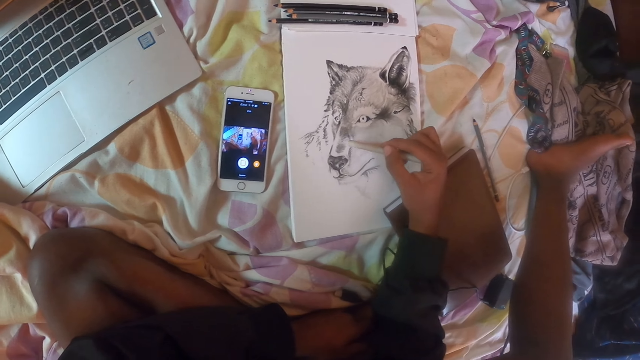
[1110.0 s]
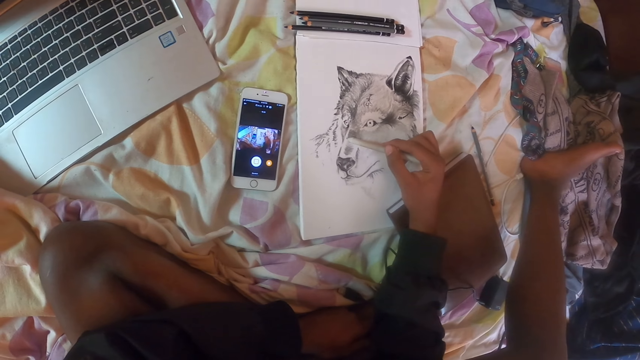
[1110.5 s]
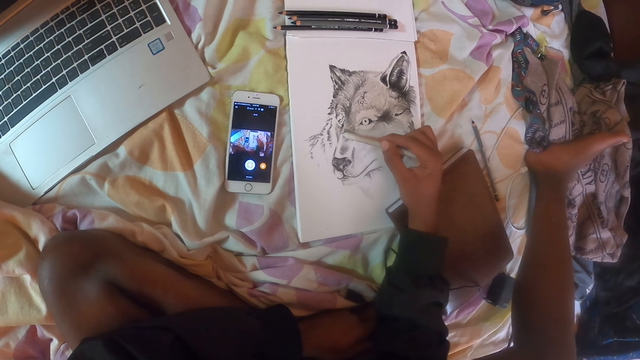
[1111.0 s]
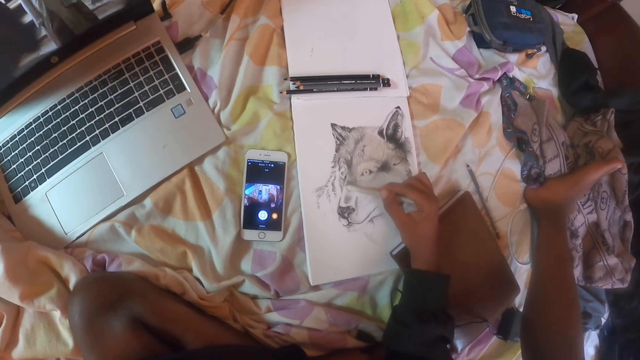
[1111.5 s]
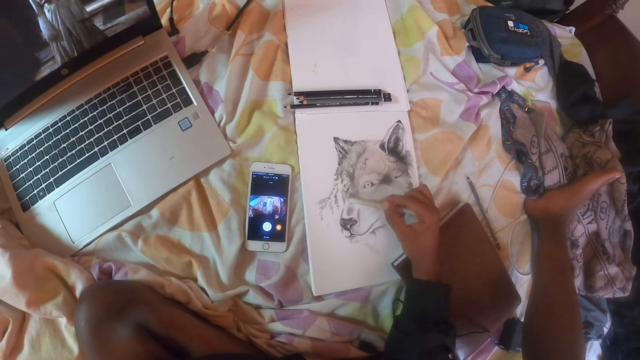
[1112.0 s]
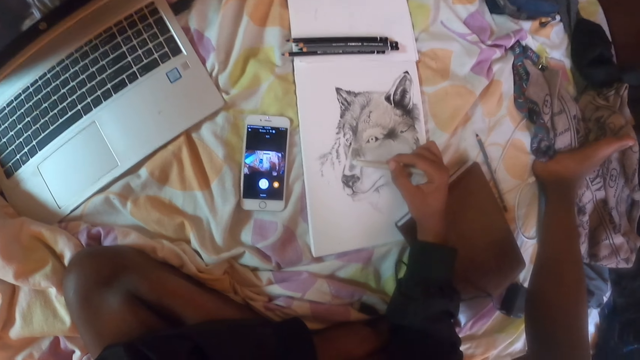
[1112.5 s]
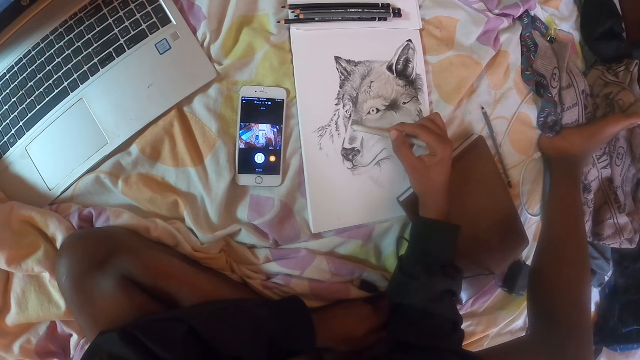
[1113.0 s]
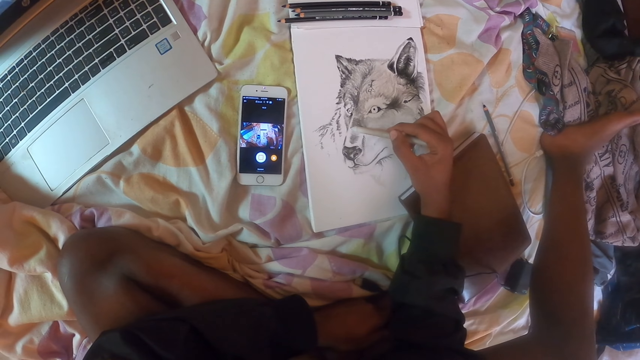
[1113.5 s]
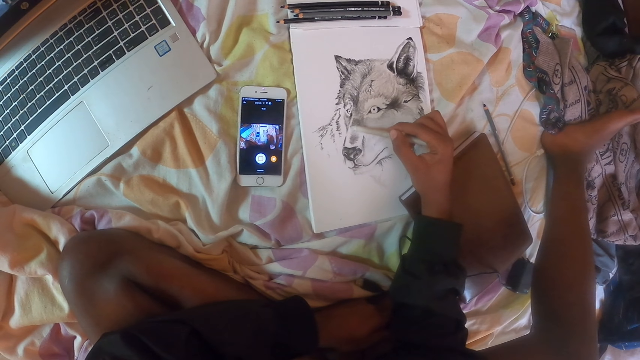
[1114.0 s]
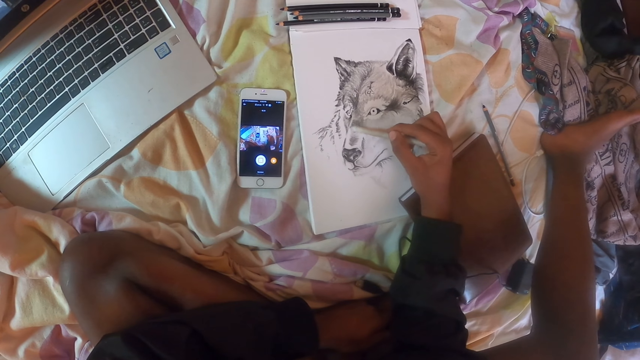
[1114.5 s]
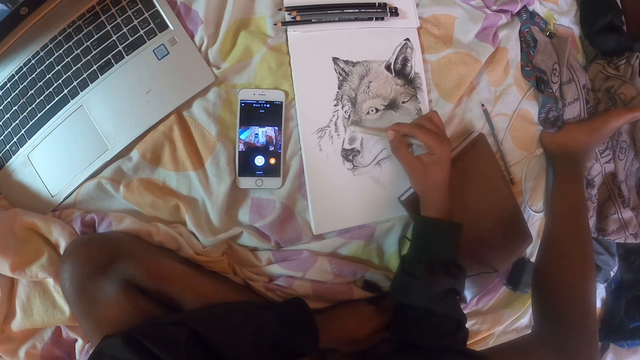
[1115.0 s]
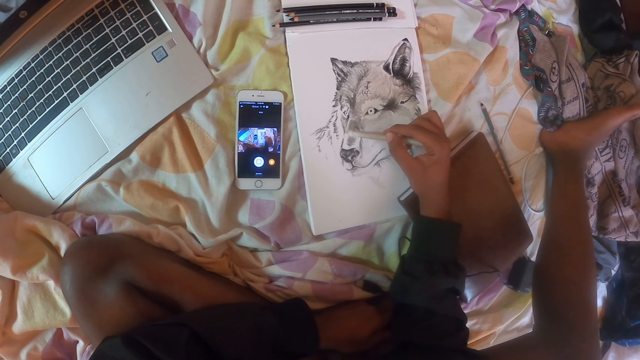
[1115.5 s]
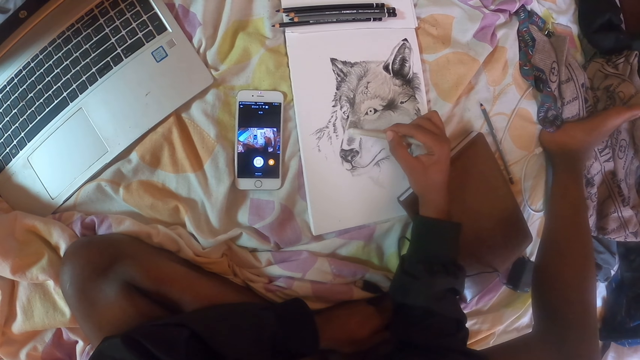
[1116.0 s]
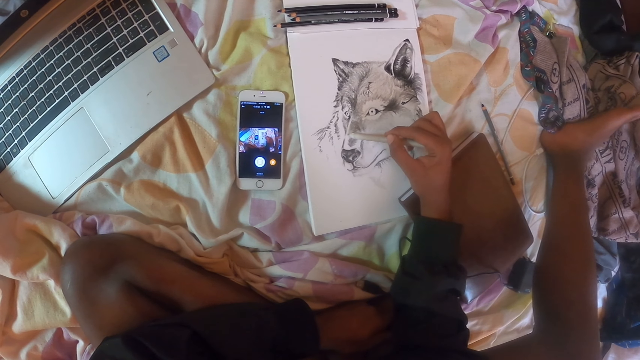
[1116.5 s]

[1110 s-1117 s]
The camera wearer watches a movie on the laptop.

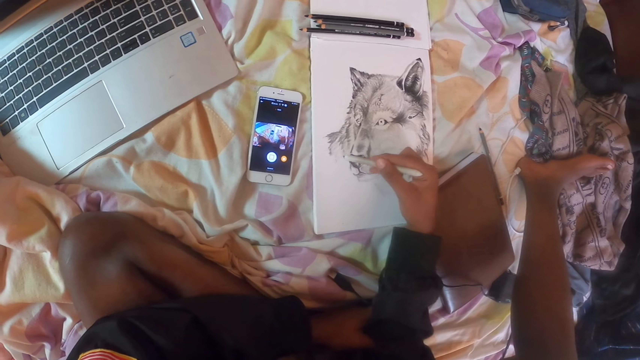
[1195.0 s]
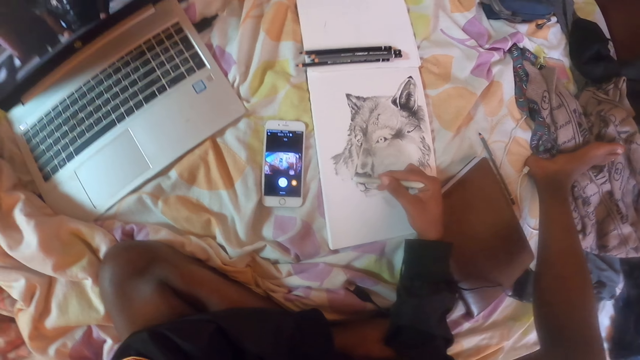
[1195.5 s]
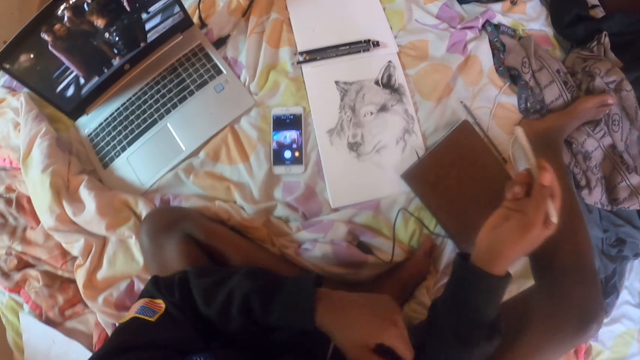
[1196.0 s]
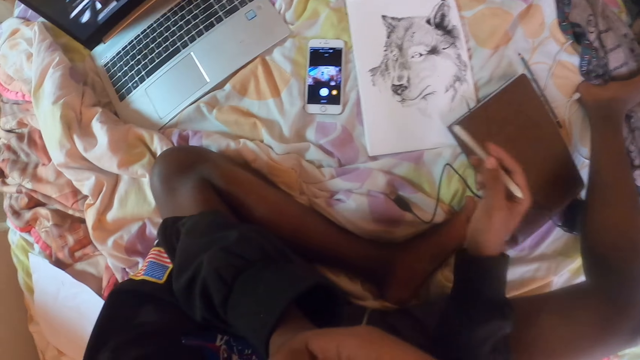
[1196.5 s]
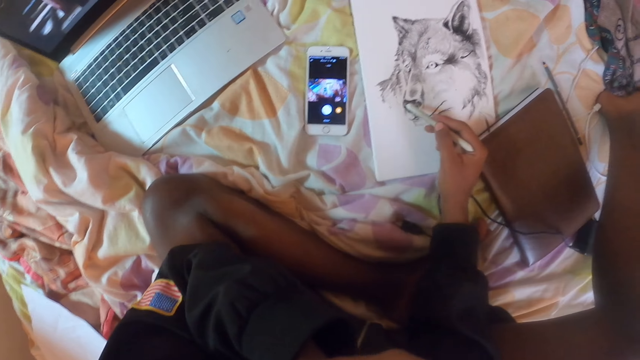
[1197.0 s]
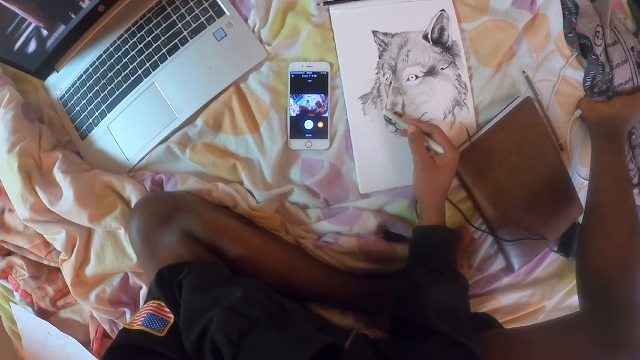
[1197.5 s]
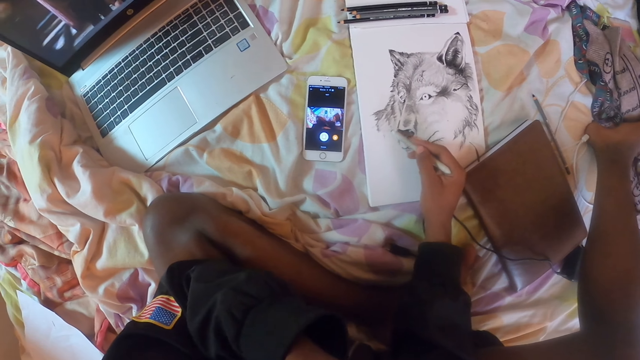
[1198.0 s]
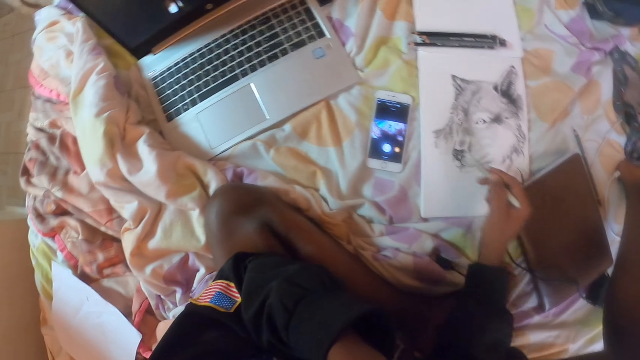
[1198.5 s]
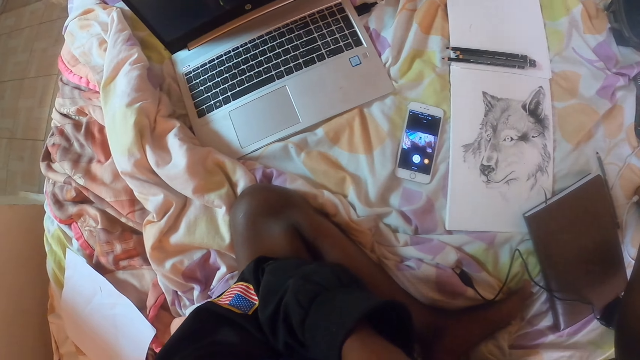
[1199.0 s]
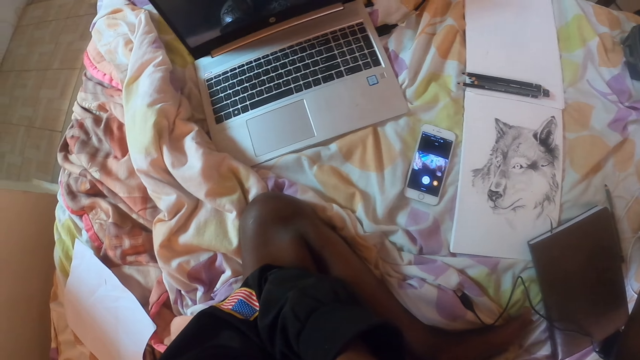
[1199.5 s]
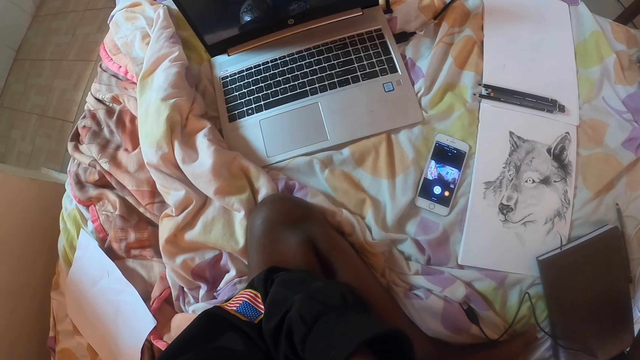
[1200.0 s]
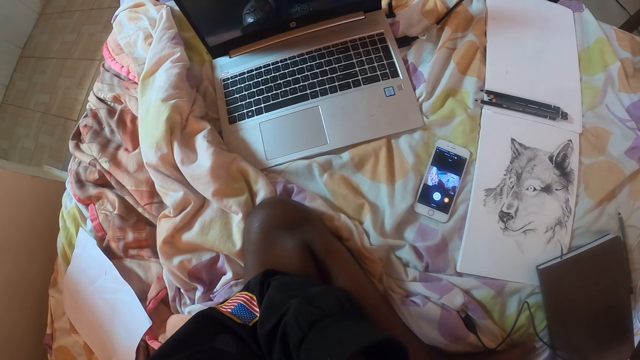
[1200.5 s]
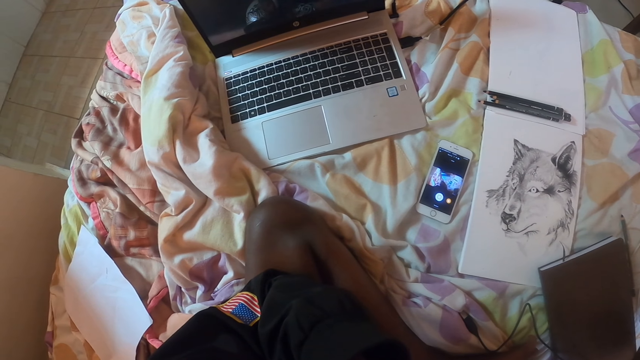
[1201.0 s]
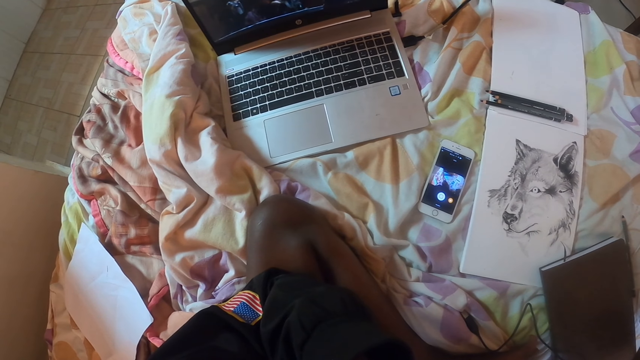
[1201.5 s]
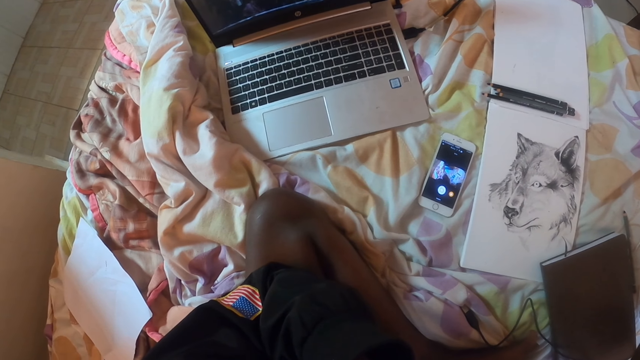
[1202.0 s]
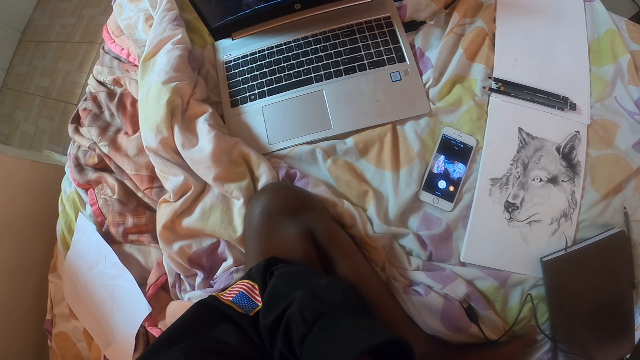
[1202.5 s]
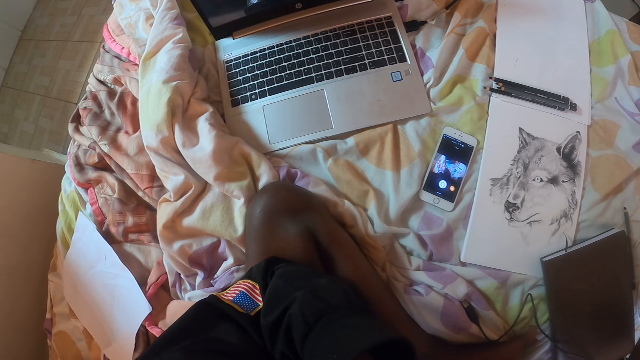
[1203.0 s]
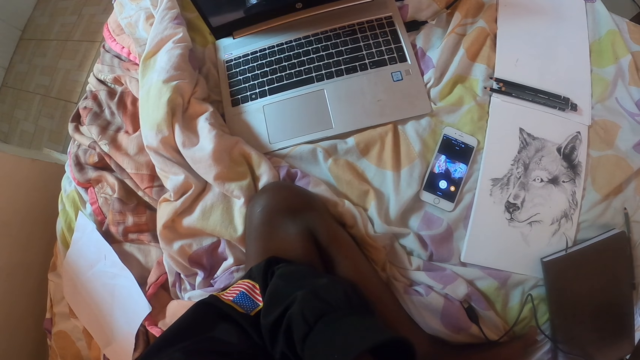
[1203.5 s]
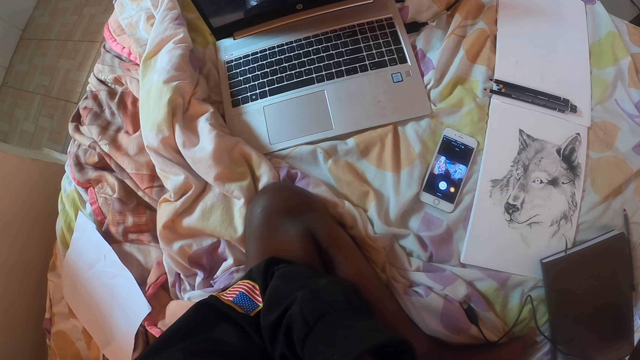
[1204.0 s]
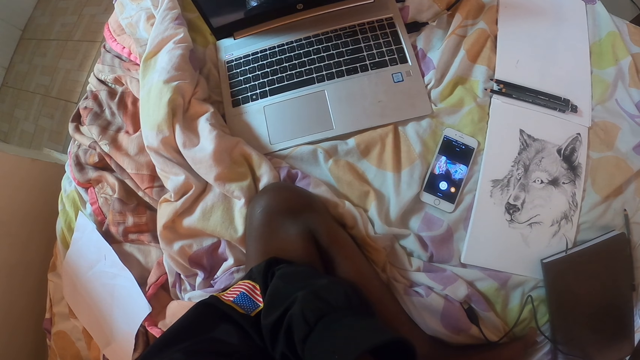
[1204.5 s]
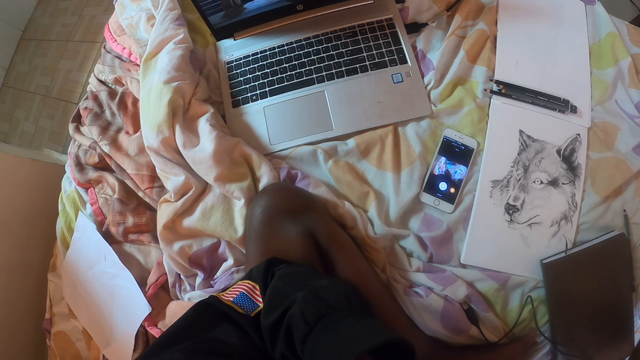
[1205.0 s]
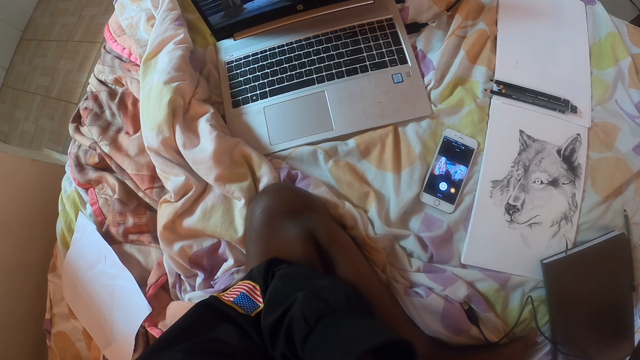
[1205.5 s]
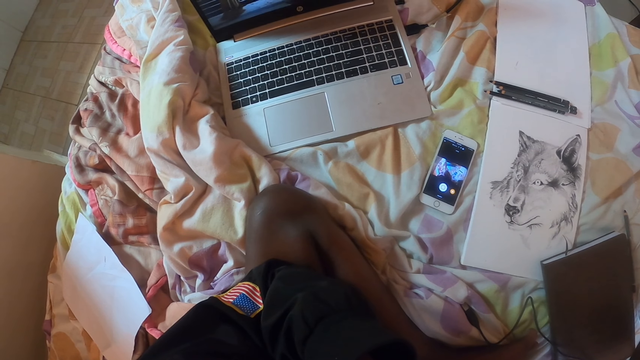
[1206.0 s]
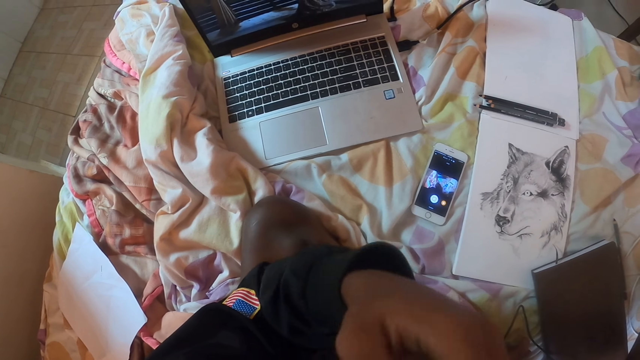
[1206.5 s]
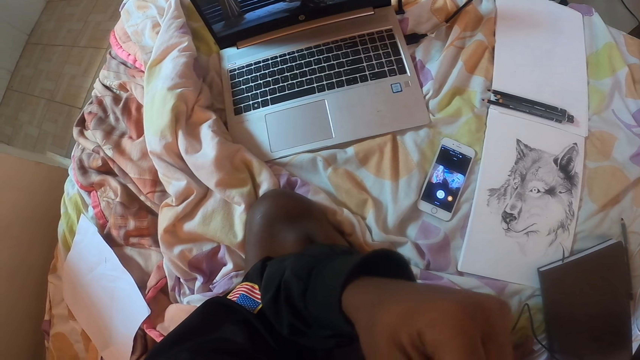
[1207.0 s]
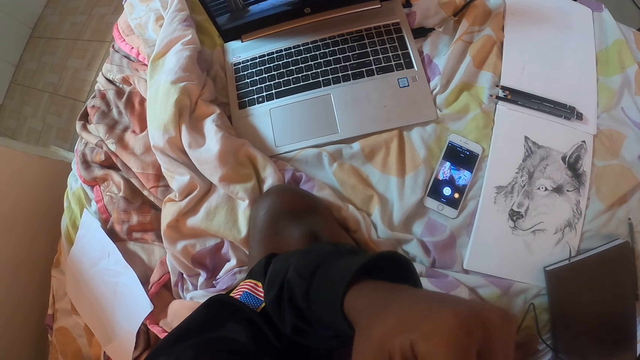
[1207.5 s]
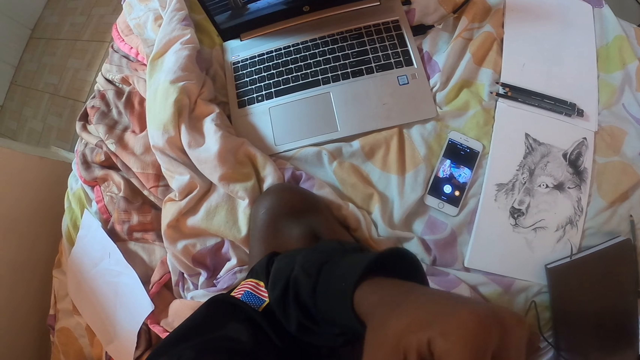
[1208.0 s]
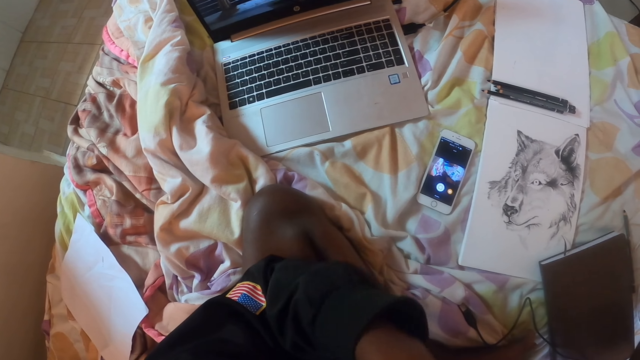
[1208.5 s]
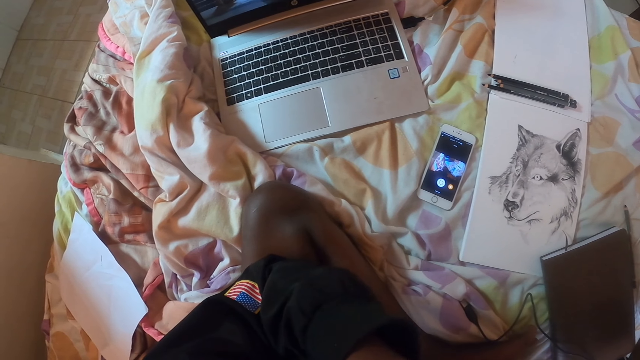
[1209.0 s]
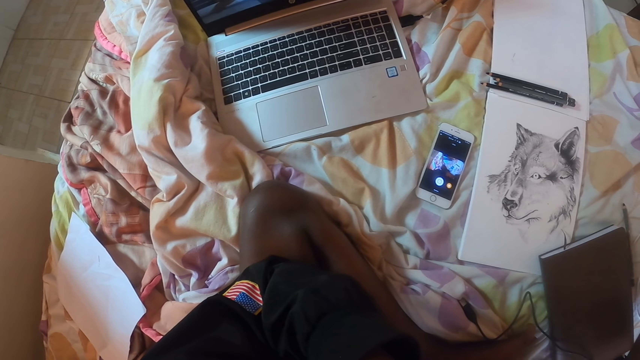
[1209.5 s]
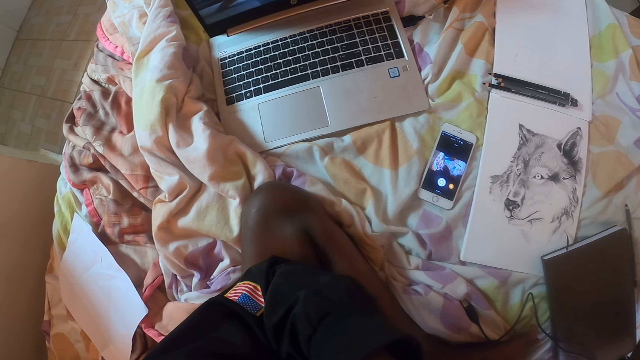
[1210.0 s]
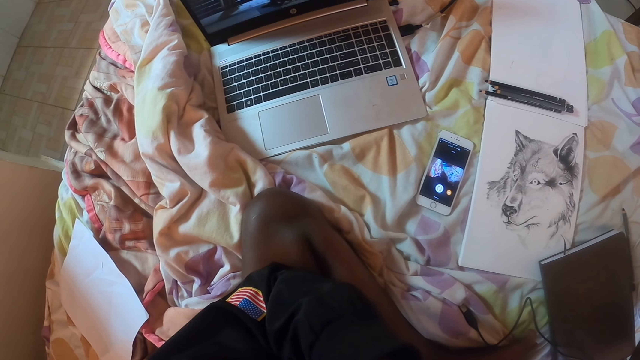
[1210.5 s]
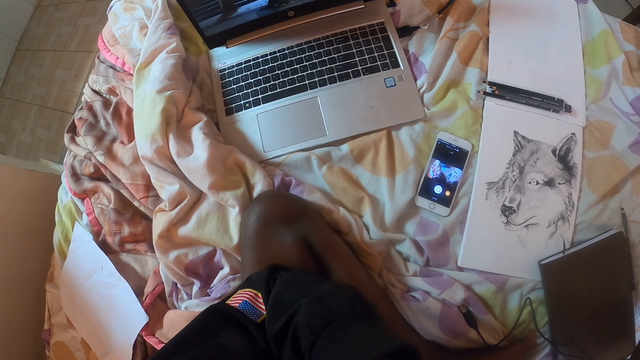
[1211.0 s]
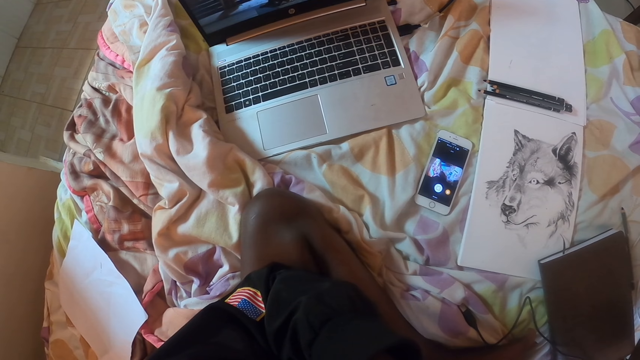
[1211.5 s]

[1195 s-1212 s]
The camera wearer touches the face with the left hand. They draw on the drawing book with a pencil. They watch a movie on the laptop. They do something. They touch the face with the left hand.
